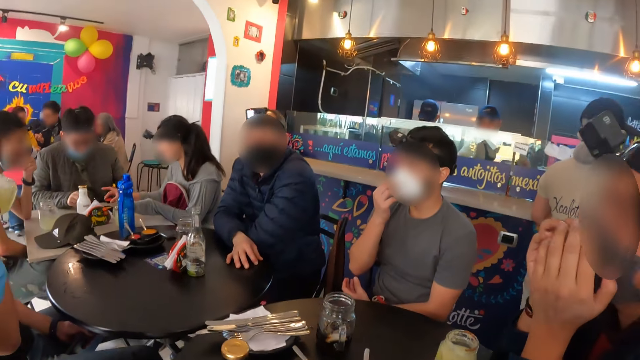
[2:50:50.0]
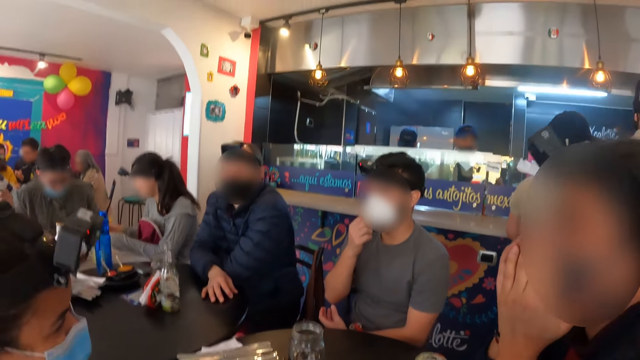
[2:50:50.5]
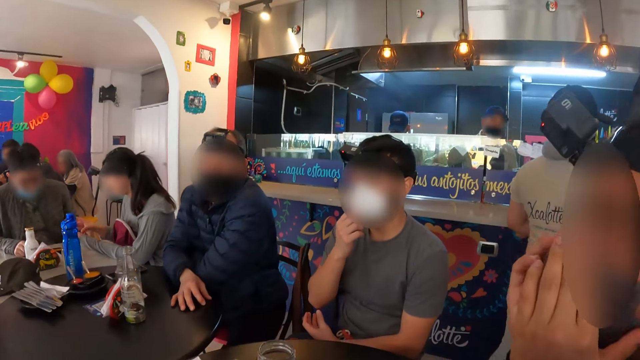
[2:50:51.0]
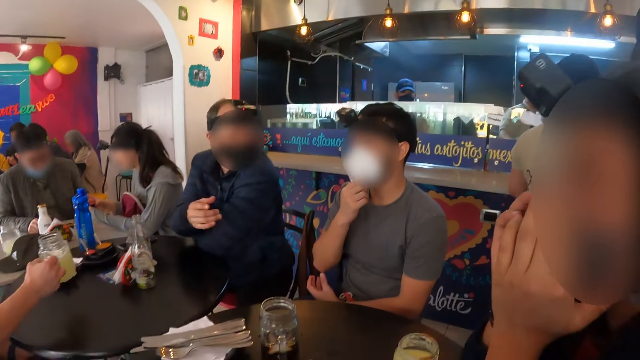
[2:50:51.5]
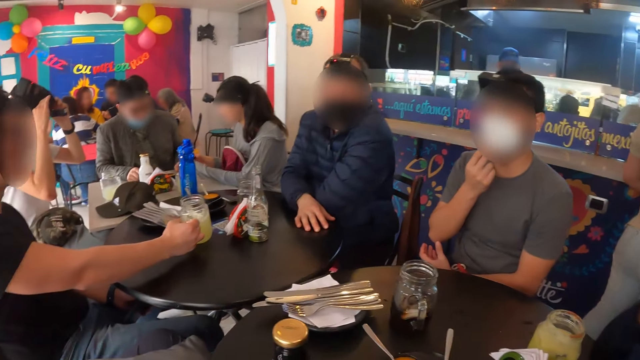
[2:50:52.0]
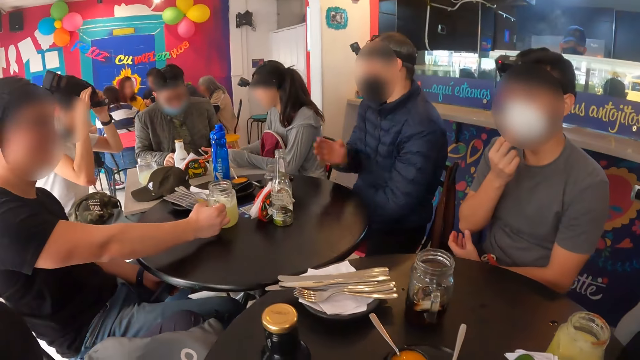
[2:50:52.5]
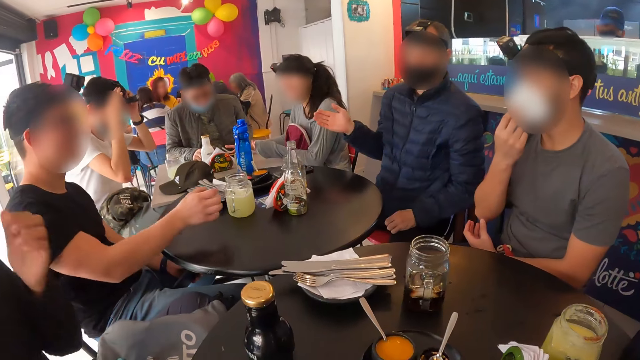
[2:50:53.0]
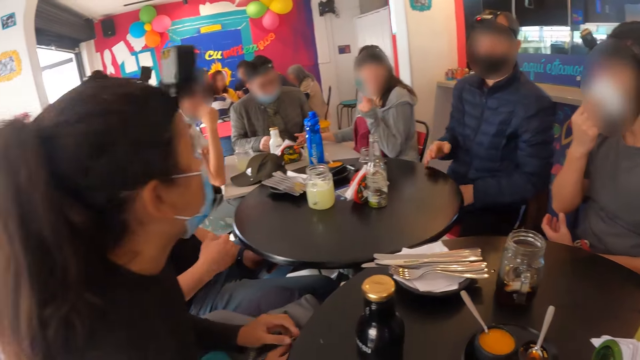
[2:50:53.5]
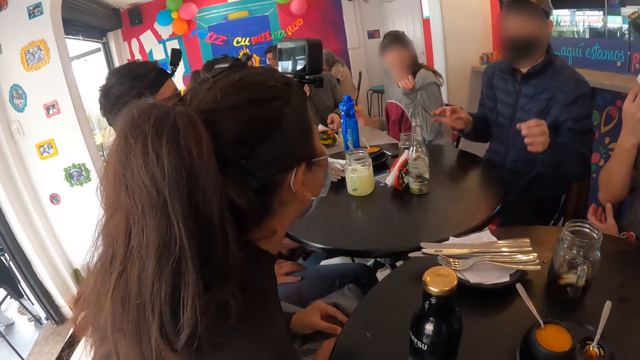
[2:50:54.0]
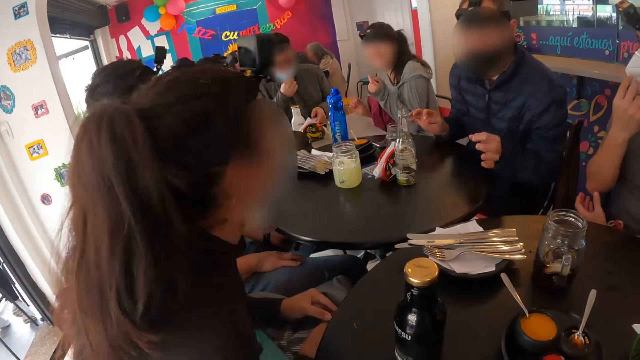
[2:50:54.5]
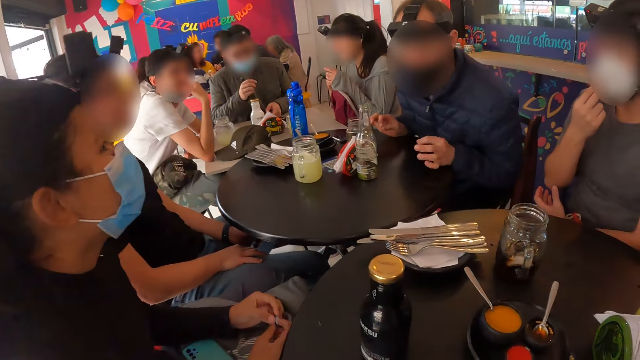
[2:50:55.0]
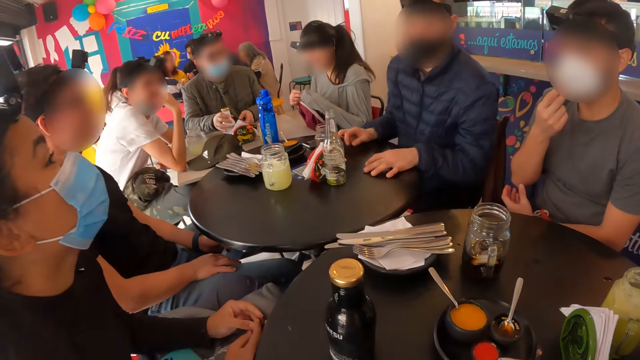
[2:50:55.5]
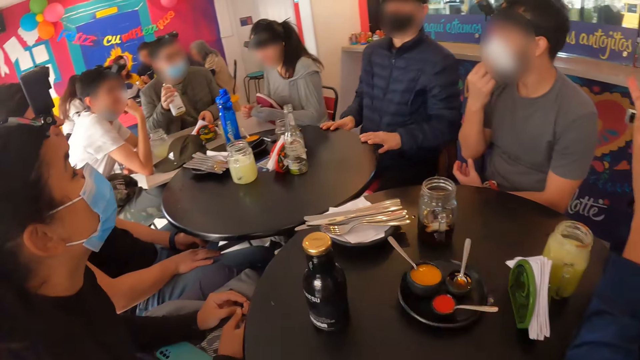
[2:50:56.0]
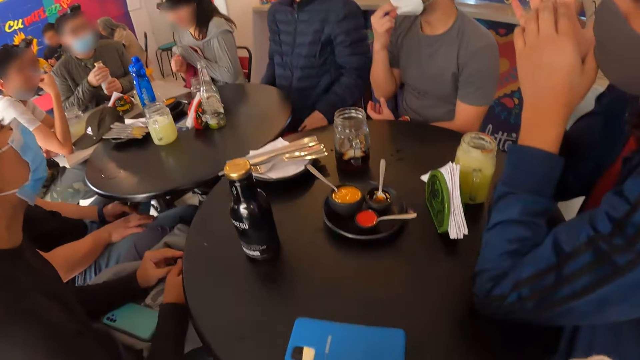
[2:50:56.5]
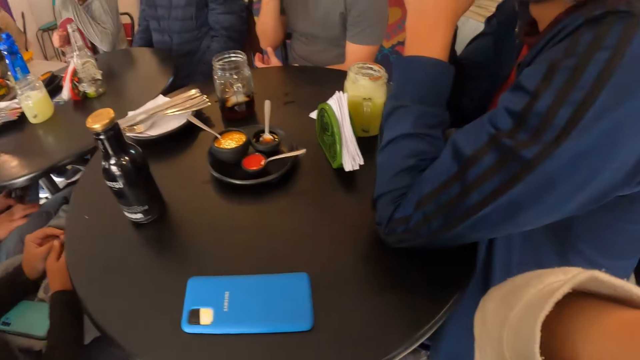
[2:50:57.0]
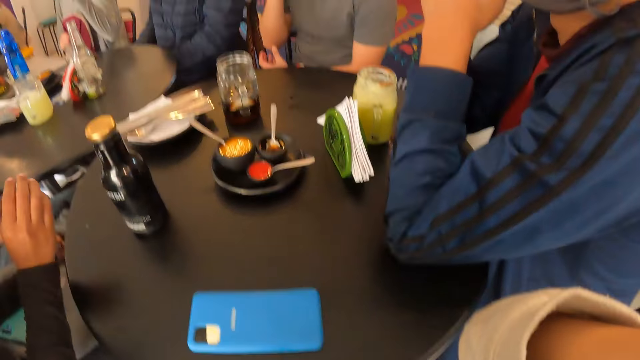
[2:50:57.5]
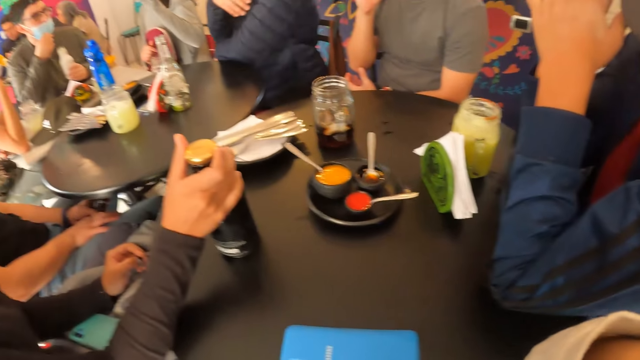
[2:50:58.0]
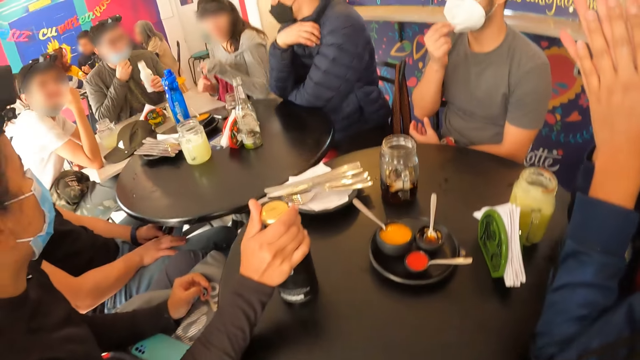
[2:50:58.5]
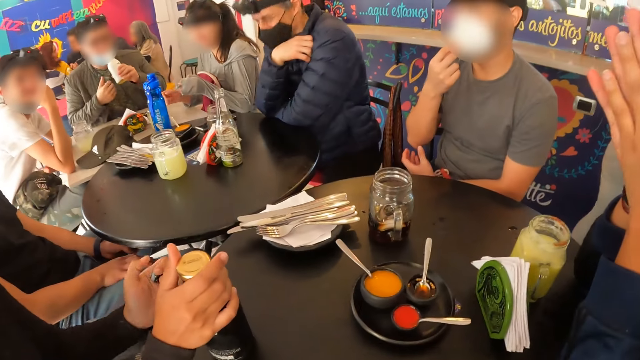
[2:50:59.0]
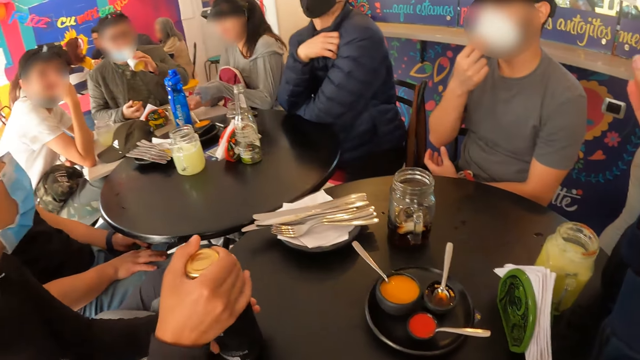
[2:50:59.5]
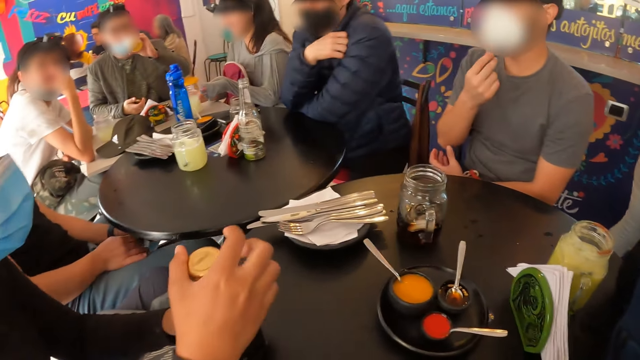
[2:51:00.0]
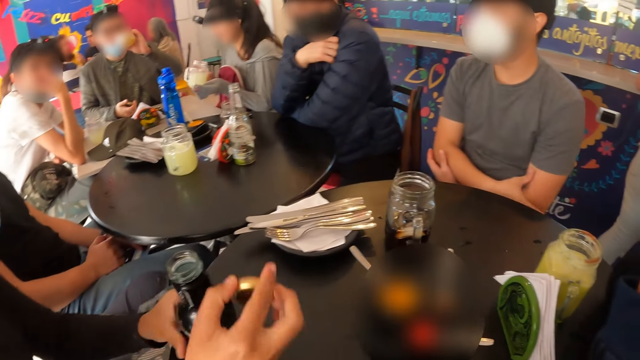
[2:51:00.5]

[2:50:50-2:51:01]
A man touches the face mask on his face with his right hand. The camera wearer looks around. Another man touches the face mask with his left hand and covers his mouth with both hands. A third man drops the cup of juice on the table with his right hand. A fourth man makes gestures with his right hand. A fifth man touches the face mask on his face with his right hand. The fourth man makes gestures with both hands. The fifth man picks up a bottle of milk on the table with his right hand and holds the bottle of milk with both hands. A woman moves the bottle on the table with her right hand. The fifth man touches the face mask on his face with his right hand and drinks from the bottle of milk in his left hand. The woman opens the bottle on the table with her right hand.

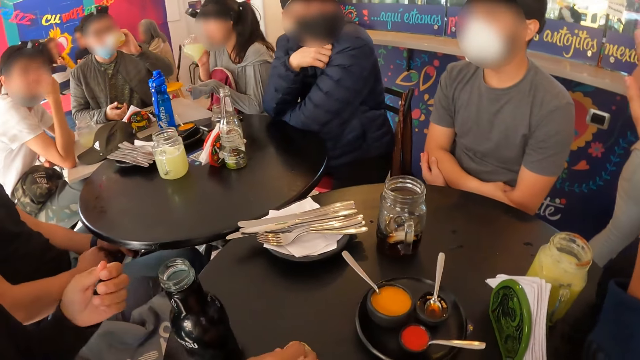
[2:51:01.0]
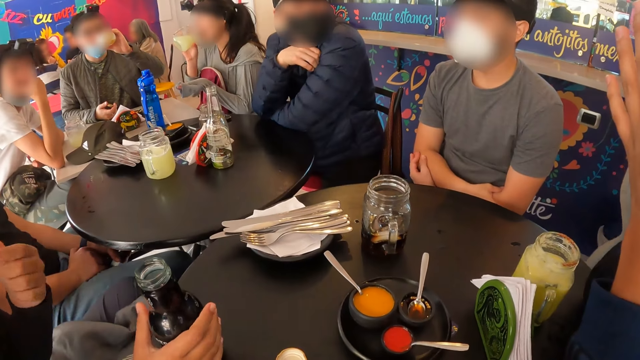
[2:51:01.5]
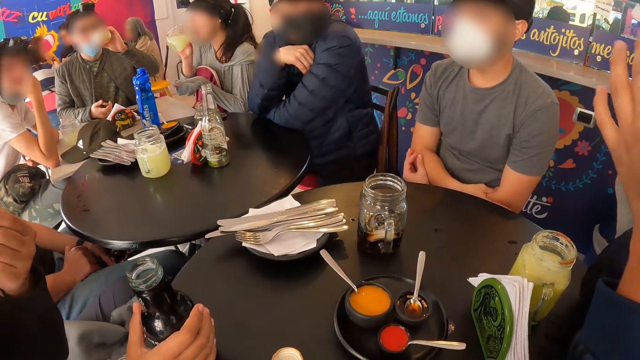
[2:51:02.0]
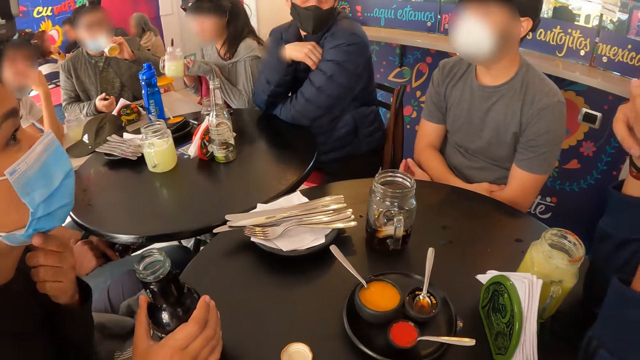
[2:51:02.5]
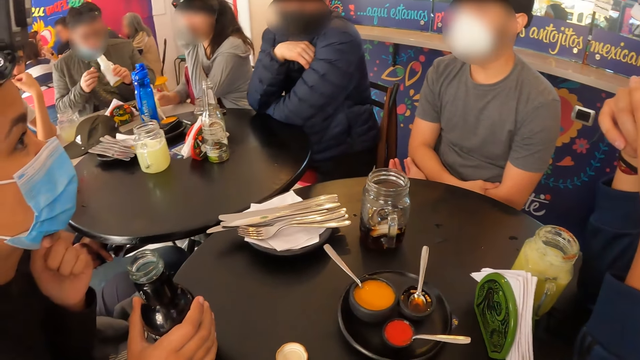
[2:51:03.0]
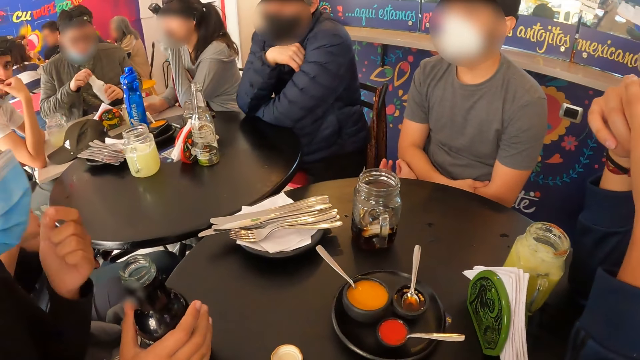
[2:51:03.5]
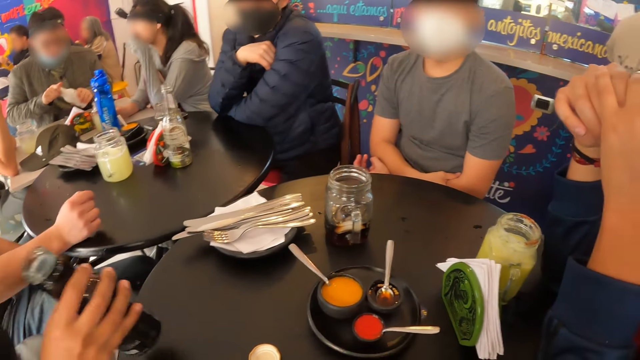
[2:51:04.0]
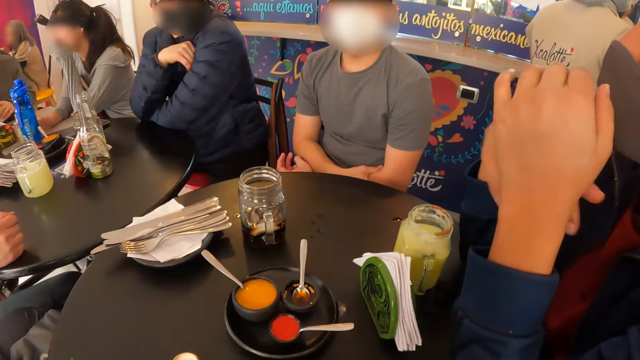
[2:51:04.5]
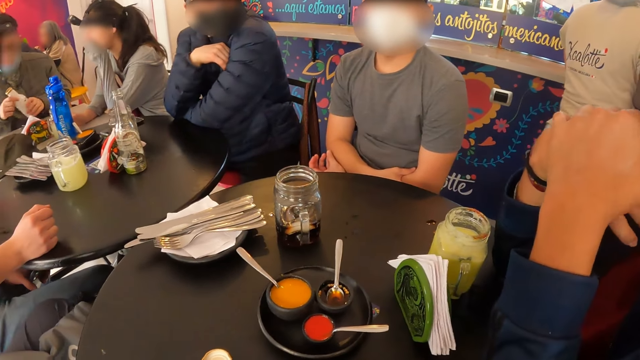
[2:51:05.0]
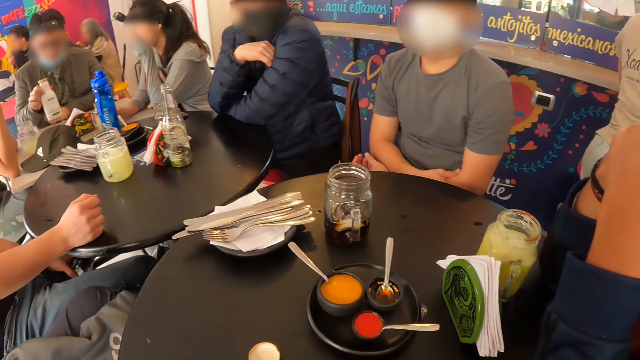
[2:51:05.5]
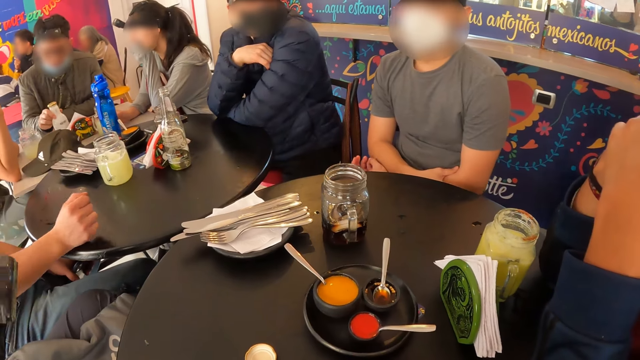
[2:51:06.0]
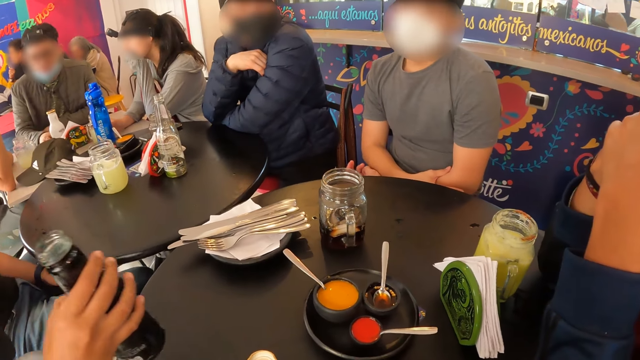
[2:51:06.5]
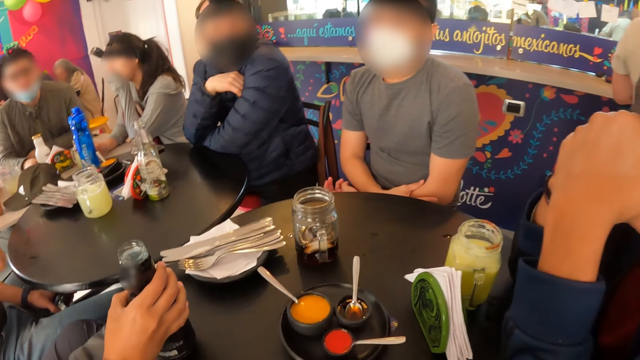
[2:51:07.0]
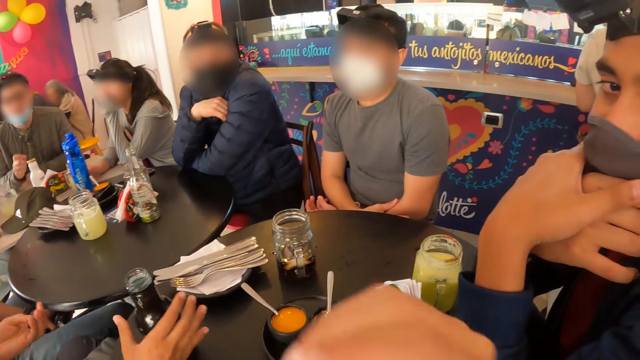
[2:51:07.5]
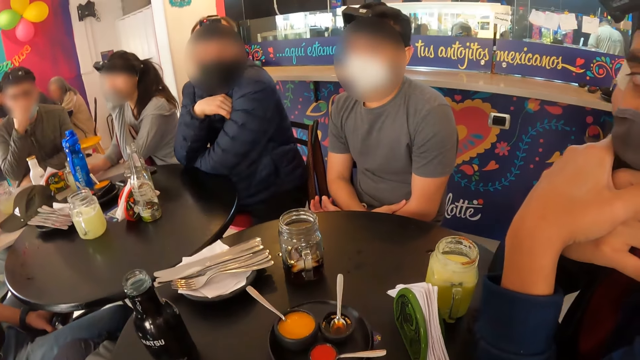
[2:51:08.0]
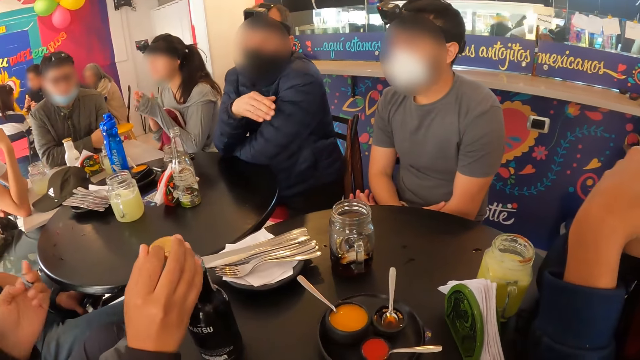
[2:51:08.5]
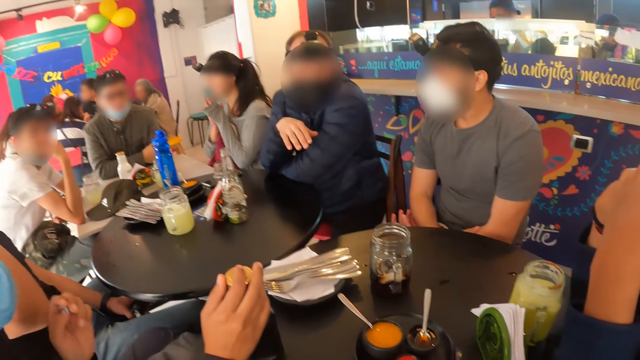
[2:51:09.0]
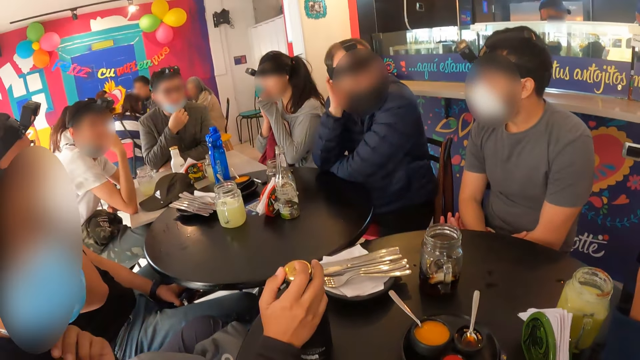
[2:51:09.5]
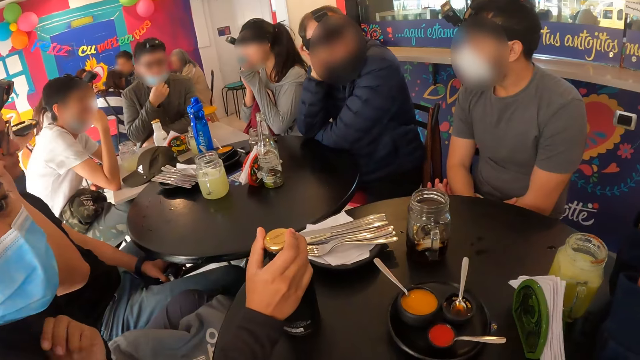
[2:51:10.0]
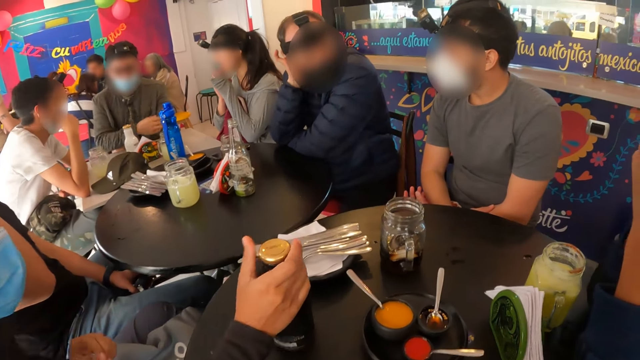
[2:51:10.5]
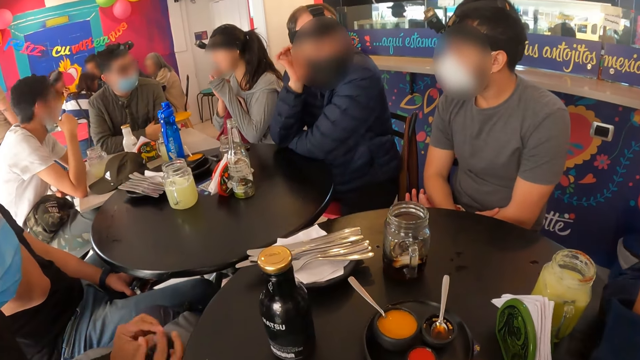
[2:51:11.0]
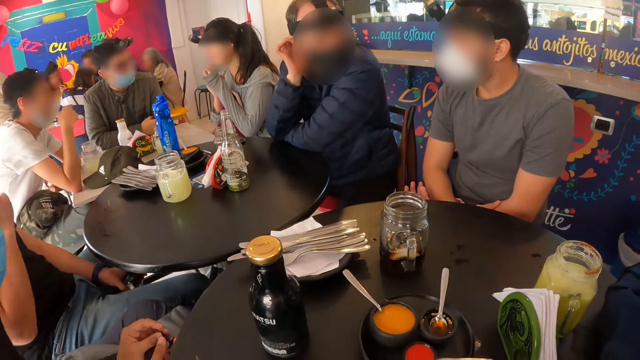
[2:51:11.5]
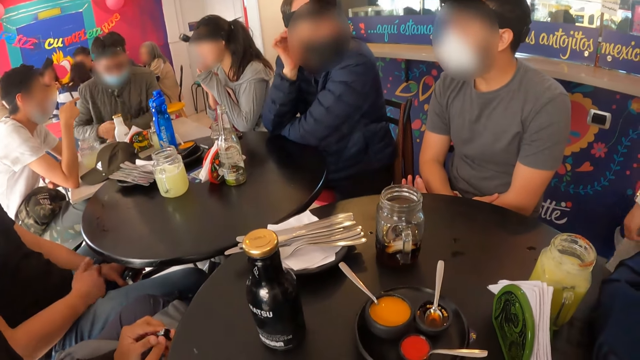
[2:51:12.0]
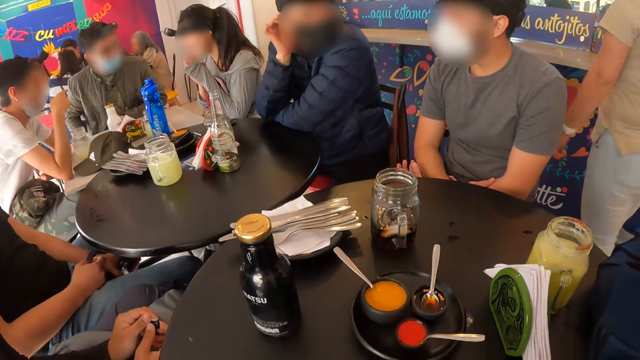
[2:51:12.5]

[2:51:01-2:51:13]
A woman drops the screw cap on the table with her right hand, holds the bottle on the table with her right hand, and touches the face mask on her face with her left hand. A man closes the bottle of milk in his left hand with a screw cap in his right hand. The woman drinks from the bottle in her right hand. The man drops the bottle of milk on the table with his right hand. The camera wearer shakes her hand. The woman covers the bottle on the table with the screw cap on the table with her right hand. The first man touches the face mask on his face with his right hand. Another man scratches his head with his right hand.
